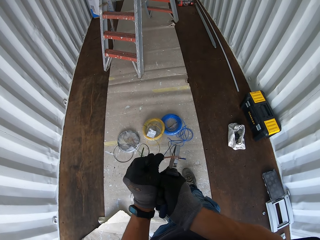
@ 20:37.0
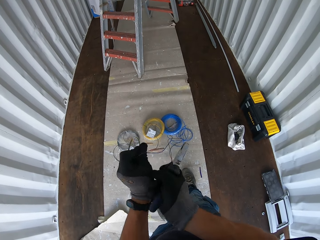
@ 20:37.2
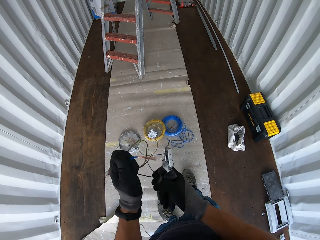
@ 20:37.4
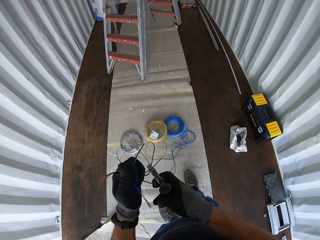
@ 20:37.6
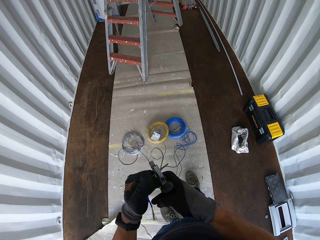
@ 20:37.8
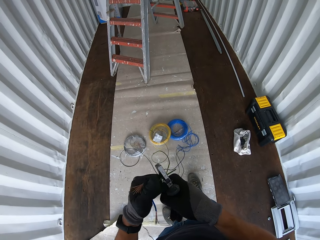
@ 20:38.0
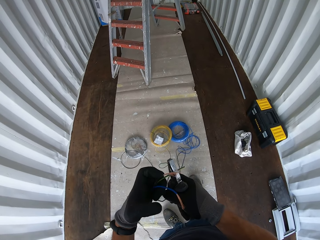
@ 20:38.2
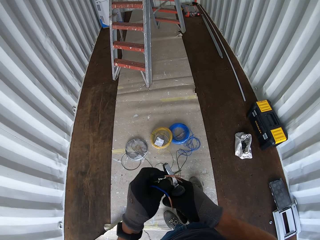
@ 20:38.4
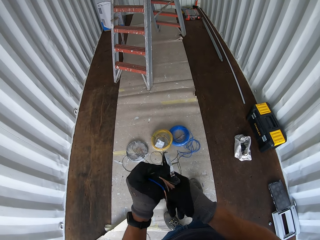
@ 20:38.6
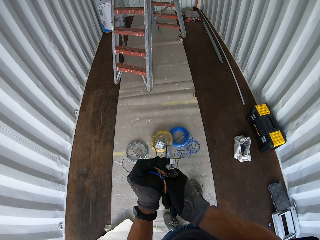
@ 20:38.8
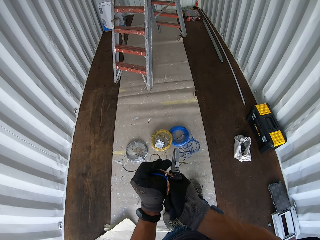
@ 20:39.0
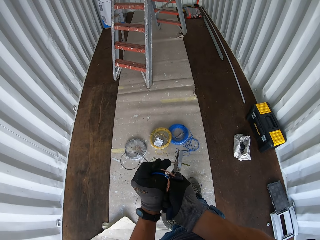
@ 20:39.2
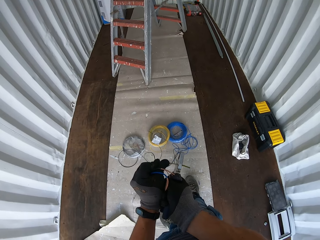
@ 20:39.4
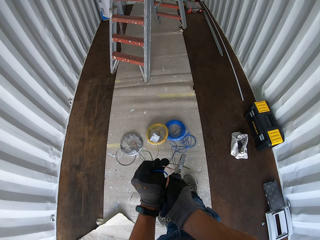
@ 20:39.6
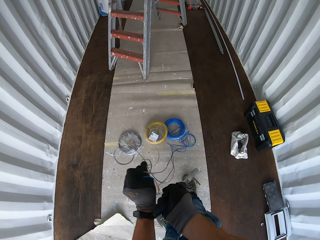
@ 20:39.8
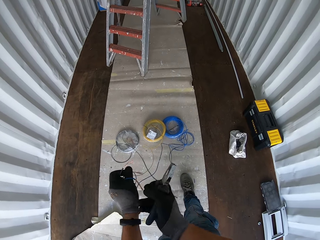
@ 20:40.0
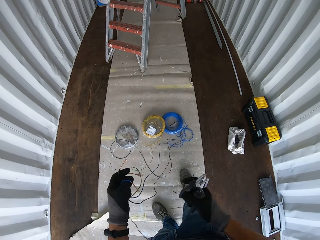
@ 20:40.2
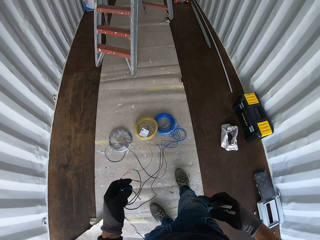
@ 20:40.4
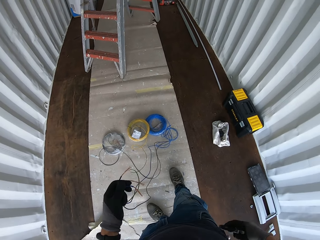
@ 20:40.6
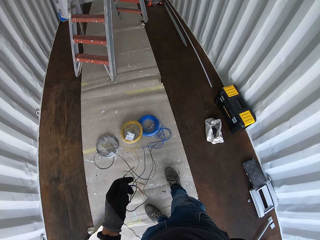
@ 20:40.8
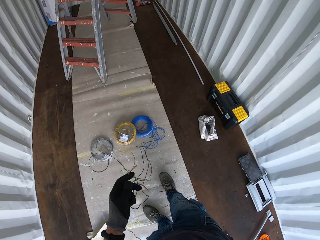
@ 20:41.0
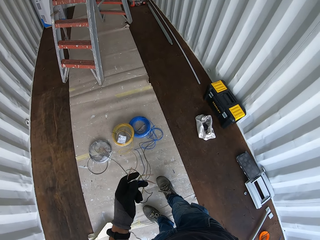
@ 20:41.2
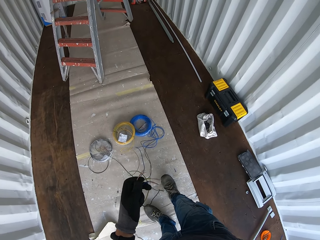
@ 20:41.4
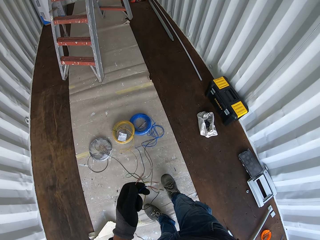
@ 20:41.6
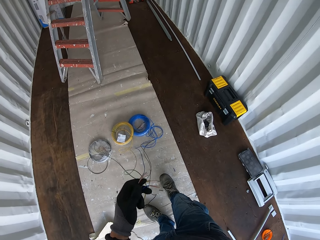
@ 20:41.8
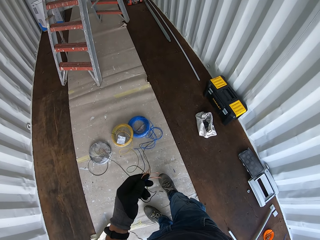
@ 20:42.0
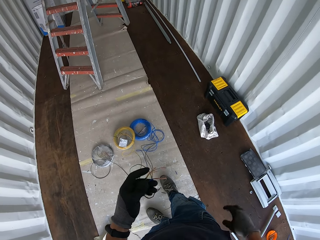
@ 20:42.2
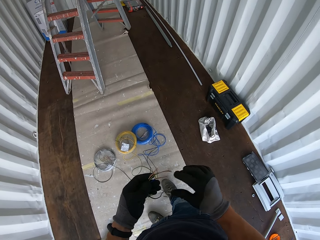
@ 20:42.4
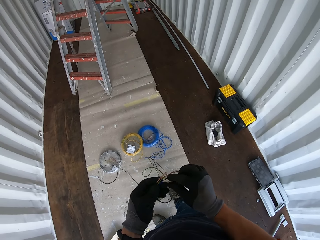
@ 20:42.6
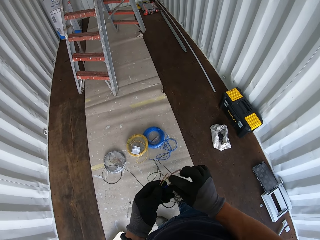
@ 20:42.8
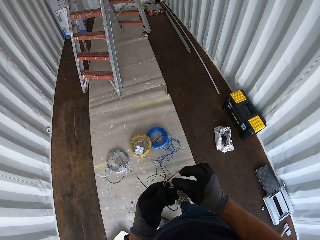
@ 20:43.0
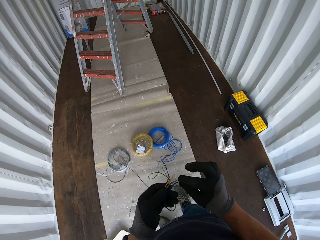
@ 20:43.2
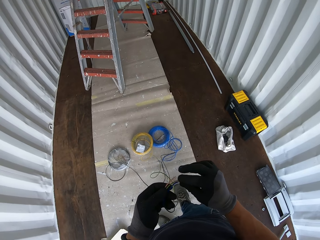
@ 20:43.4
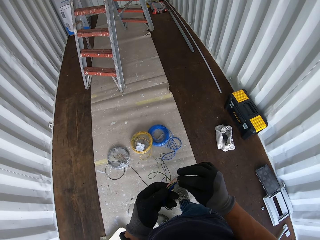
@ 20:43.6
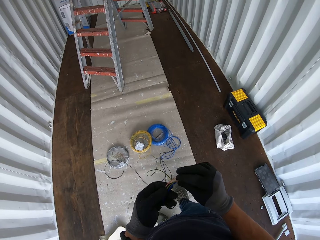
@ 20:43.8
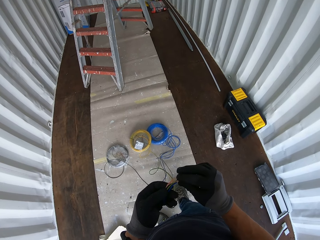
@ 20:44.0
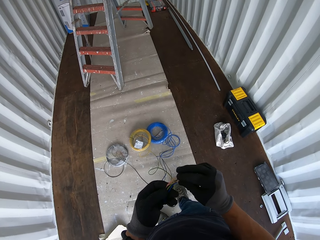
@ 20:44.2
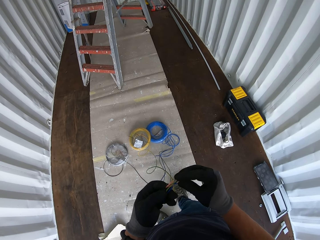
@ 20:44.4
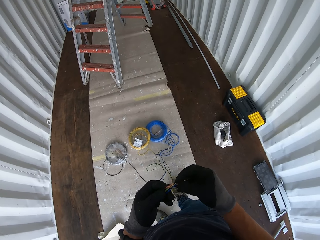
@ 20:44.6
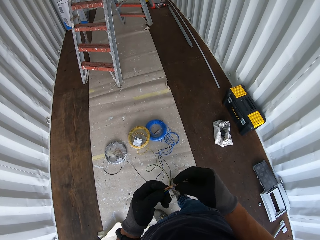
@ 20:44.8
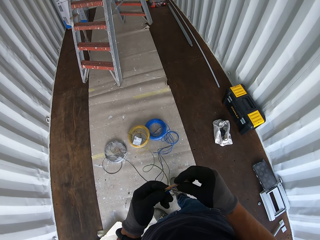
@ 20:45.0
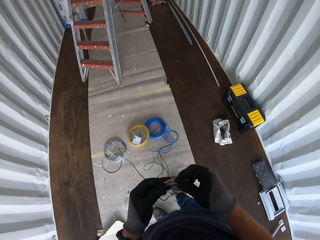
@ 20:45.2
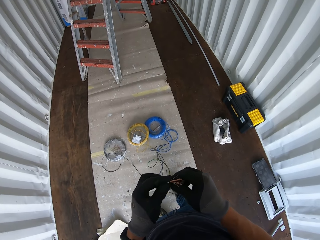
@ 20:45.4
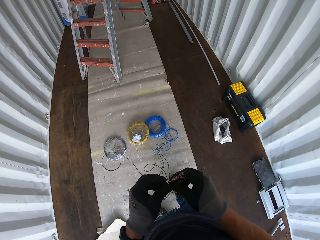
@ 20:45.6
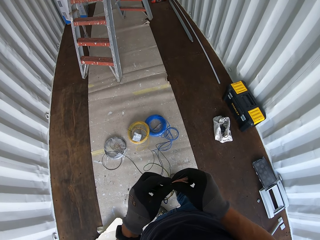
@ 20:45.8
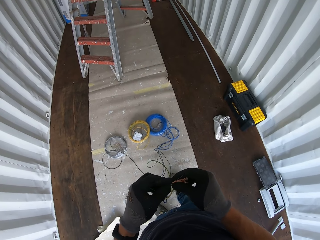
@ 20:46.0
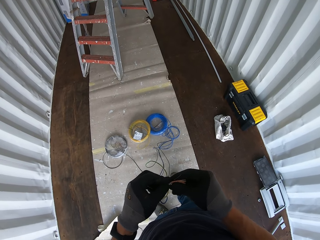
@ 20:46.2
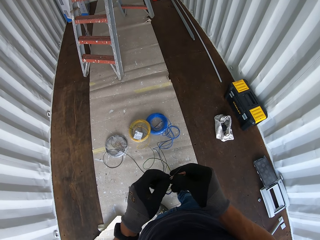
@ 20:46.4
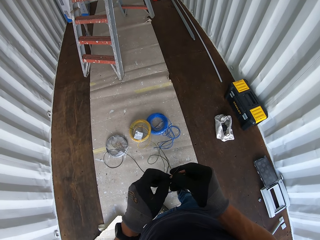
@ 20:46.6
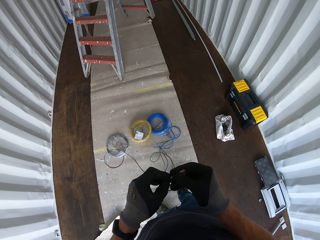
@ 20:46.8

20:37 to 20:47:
The camera wearer holds the wires. They return the pliers back in the pocket. They hold the wires together. They fix the cables.

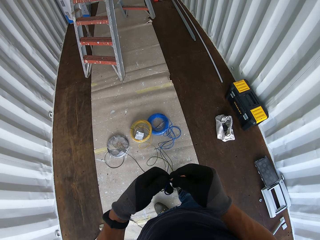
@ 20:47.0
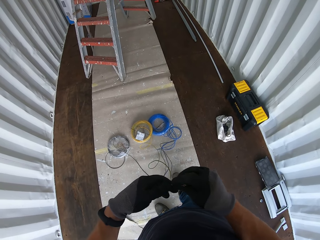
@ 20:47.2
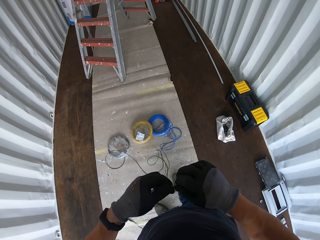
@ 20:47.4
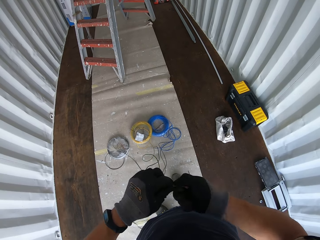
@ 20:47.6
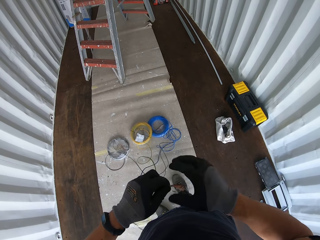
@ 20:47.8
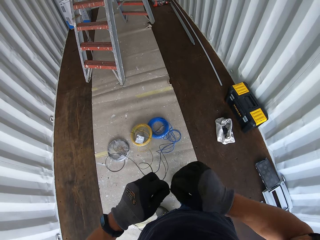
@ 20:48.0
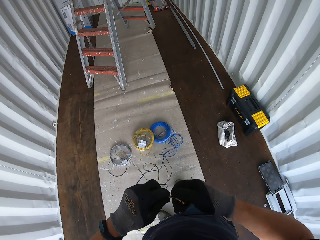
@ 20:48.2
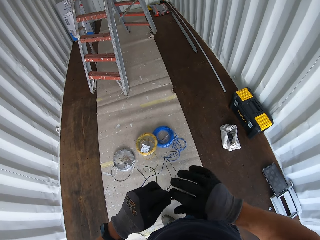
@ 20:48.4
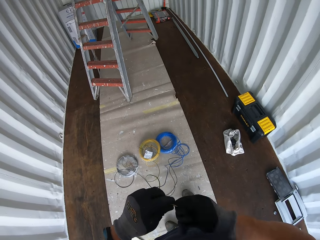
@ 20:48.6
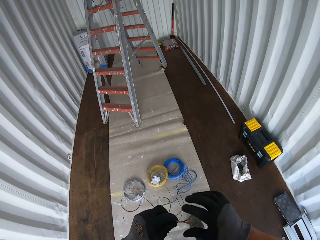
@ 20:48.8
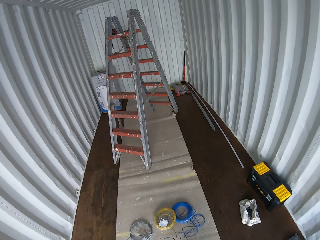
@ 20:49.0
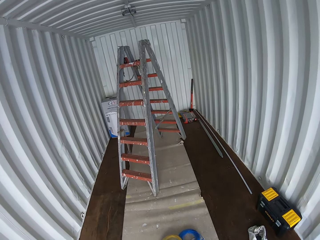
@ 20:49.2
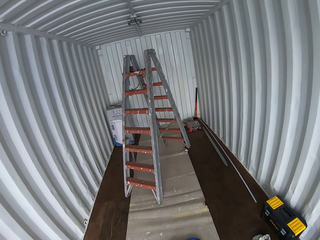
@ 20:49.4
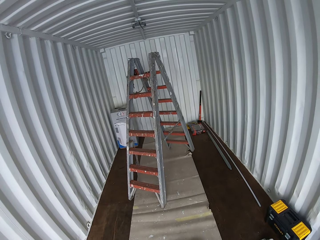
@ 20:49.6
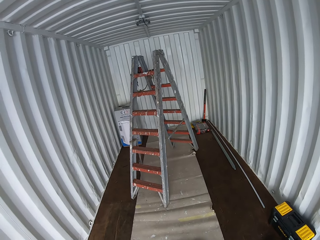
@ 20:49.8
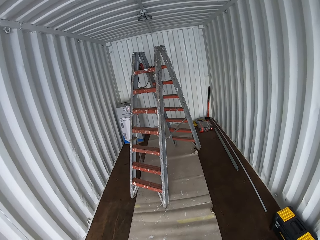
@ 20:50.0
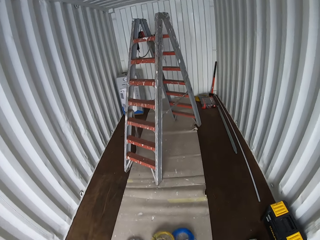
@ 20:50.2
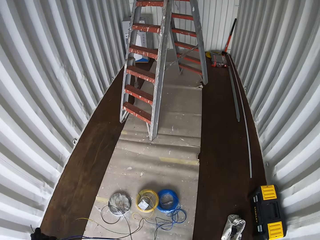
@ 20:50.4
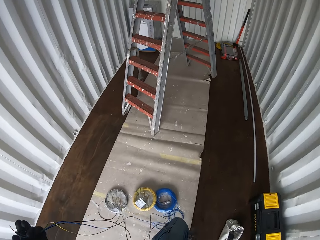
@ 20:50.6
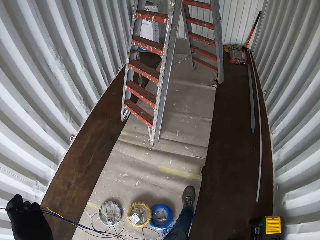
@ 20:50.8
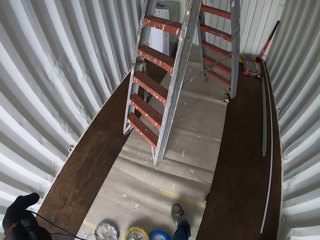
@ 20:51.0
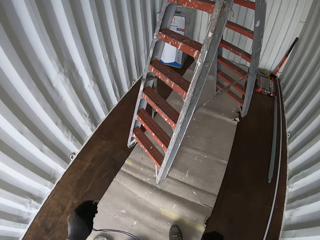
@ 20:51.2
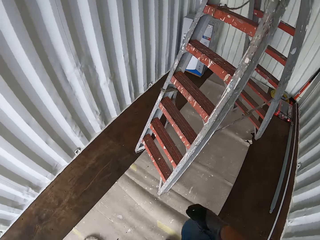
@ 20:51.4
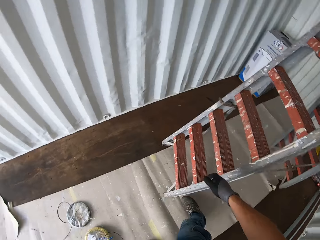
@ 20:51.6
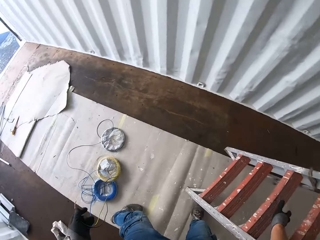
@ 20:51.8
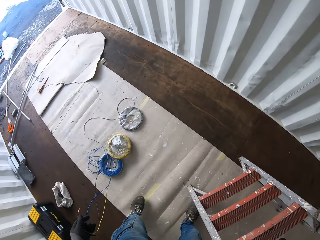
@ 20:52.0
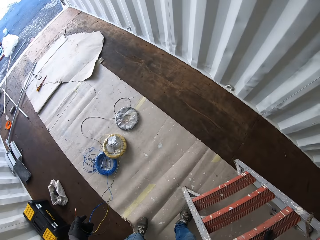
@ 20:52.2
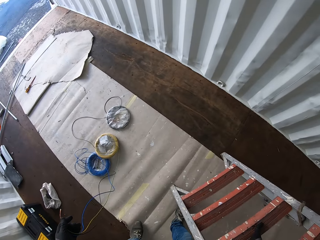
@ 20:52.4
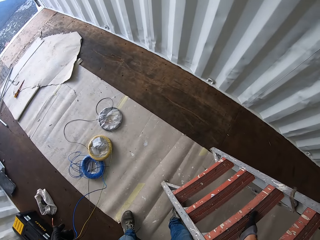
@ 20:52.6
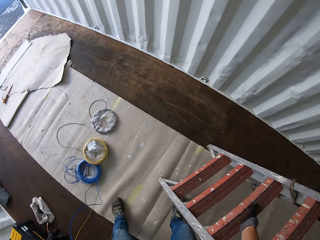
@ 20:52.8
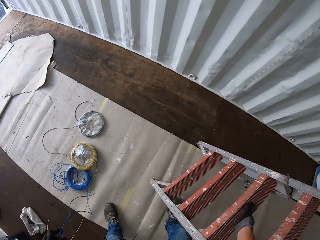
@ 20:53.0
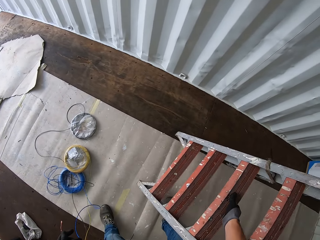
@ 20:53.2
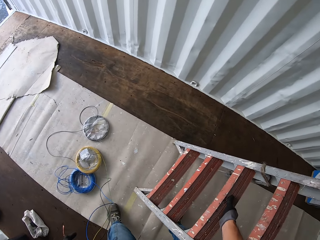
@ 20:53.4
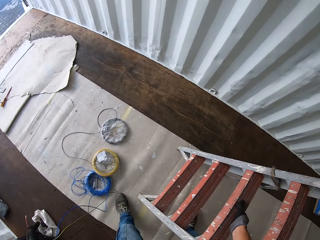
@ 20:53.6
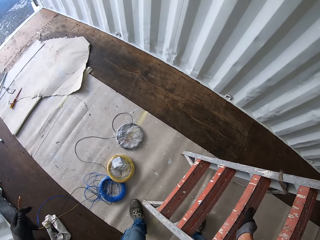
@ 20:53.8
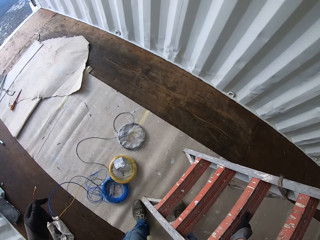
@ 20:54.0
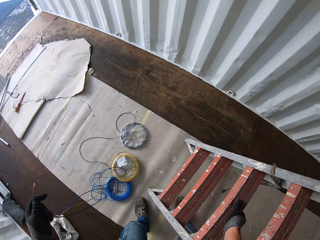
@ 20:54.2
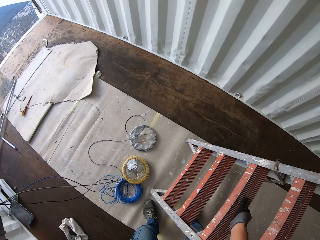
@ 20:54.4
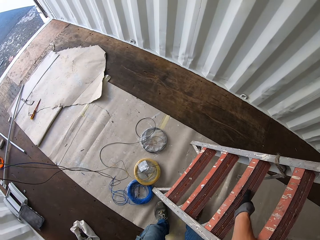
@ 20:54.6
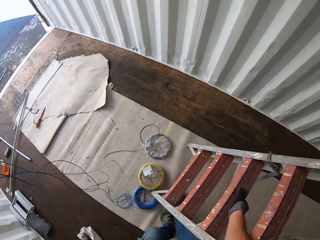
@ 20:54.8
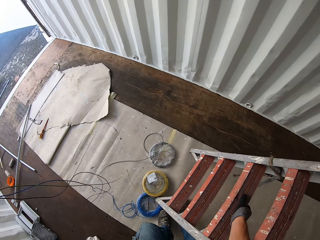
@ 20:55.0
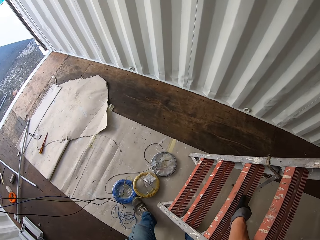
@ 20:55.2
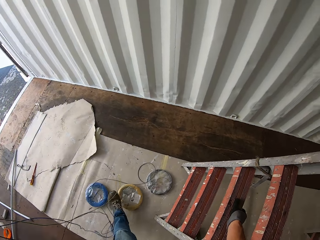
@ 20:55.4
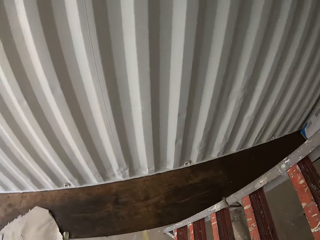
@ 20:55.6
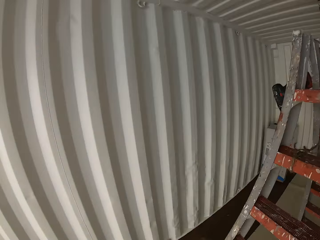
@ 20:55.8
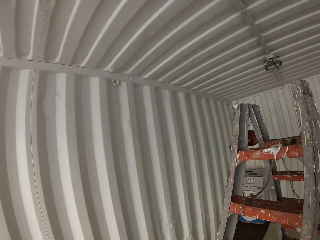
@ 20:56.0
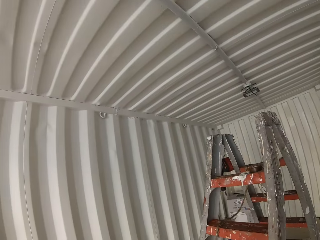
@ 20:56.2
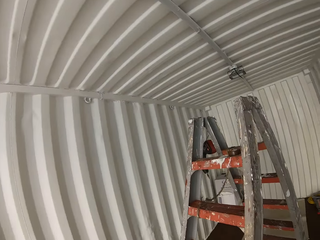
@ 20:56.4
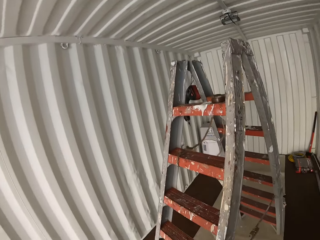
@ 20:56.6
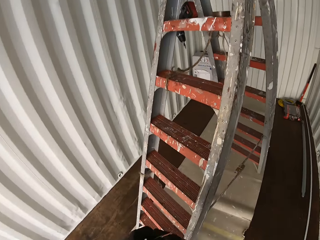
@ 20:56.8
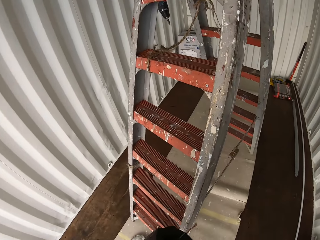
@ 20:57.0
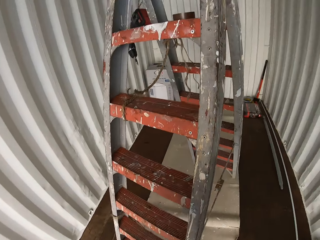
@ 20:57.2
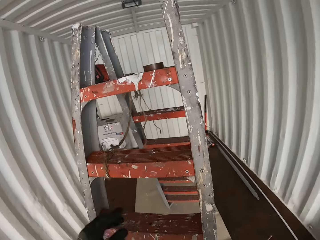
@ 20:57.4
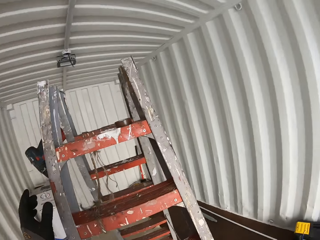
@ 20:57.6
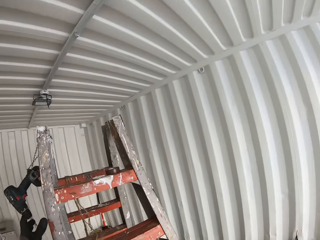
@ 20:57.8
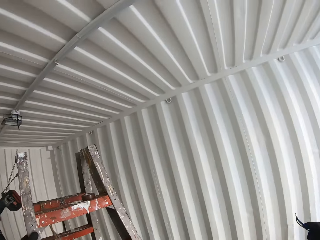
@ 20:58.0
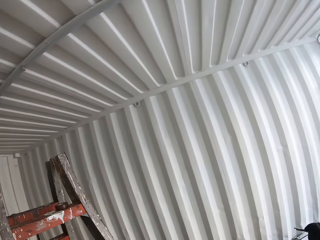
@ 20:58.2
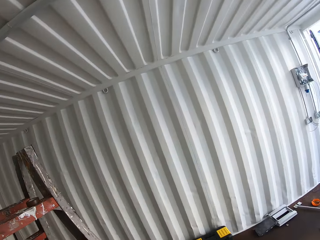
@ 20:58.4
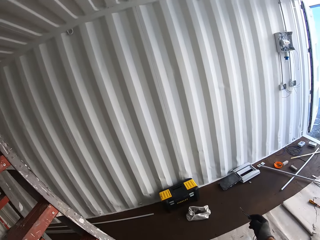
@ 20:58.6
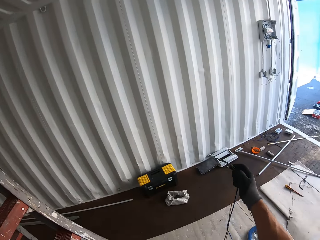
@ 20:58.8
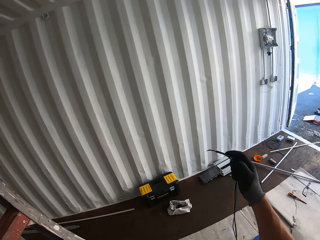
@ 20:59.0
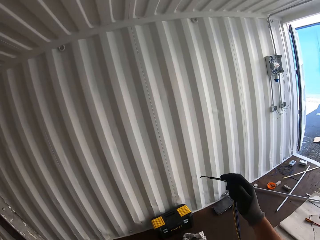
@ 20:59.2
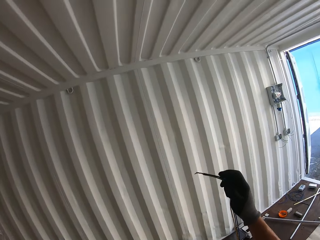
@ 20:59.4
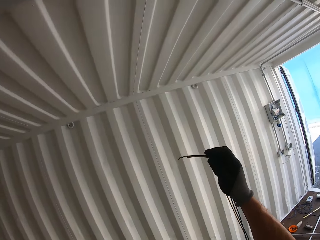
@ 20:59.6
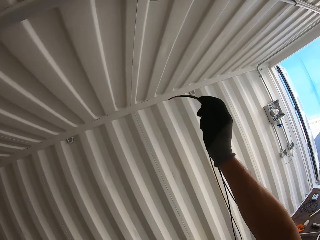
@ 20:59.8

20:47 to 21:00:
The camera wearer twists the wires together. They stare at the ladder. They walk towards the ladder with the wires. They hold the wires. They move the ladder. They adjust the ladder. They hold the ladder and wire. They kick the wire rolls on the floor. They gaze at the ladder. They climb up the ladder with the wires.
